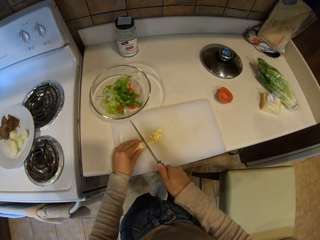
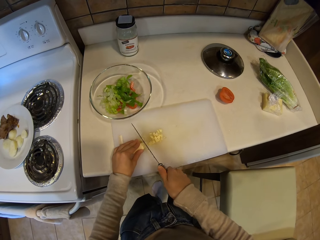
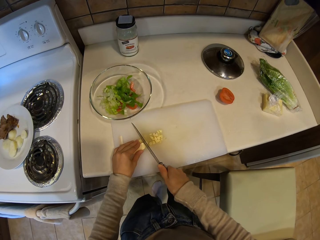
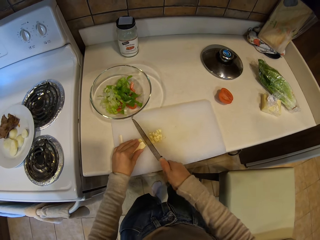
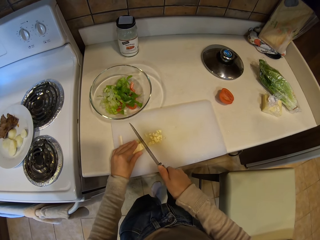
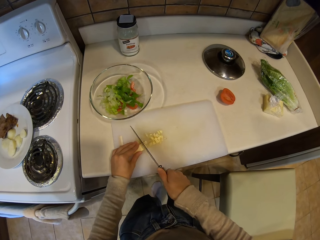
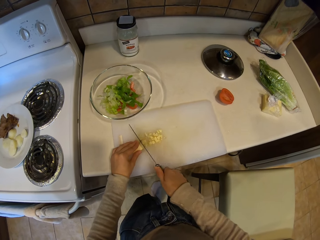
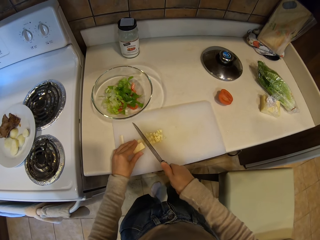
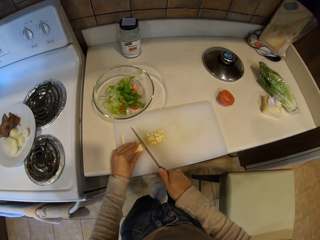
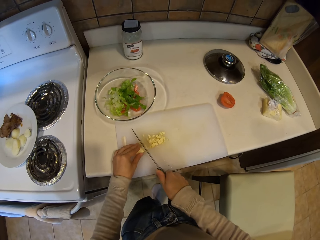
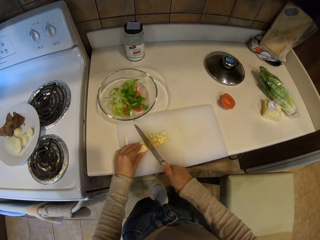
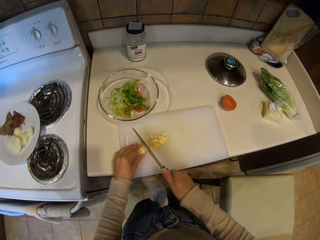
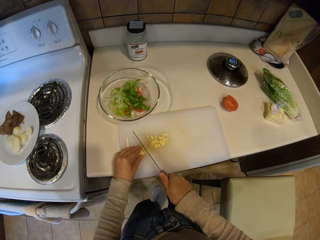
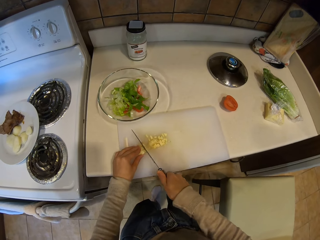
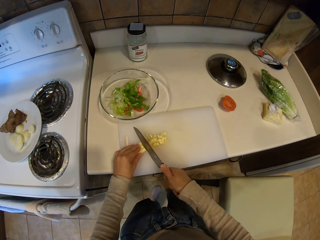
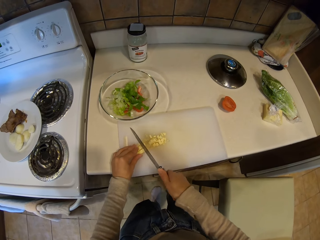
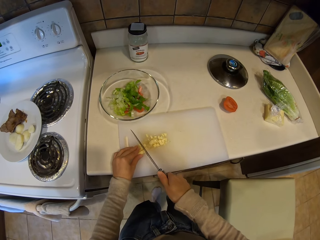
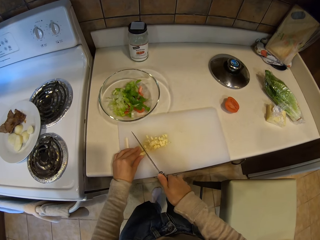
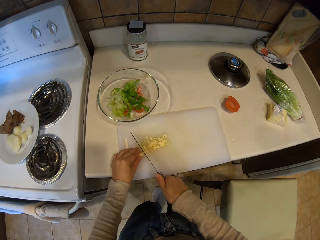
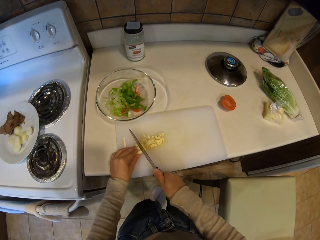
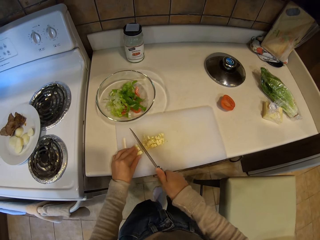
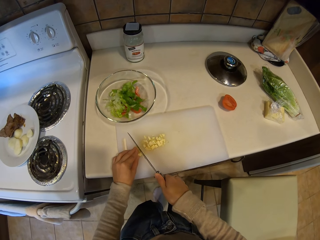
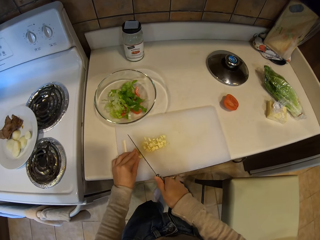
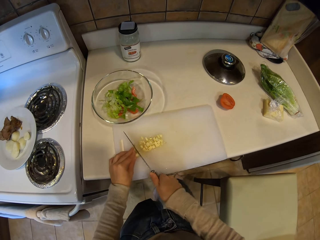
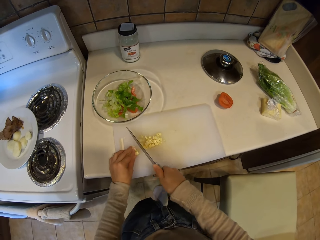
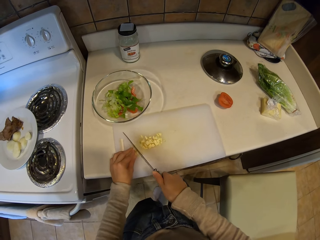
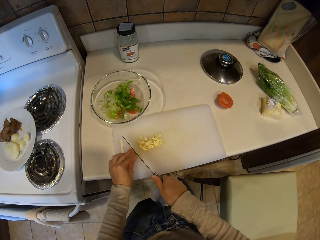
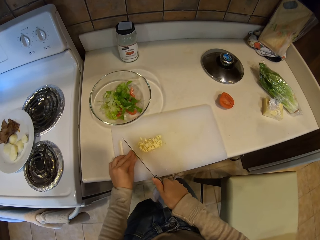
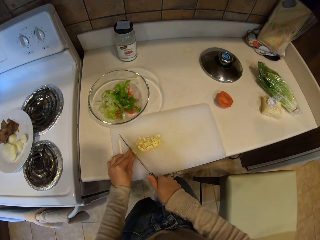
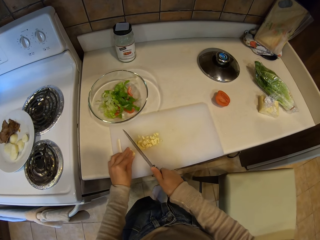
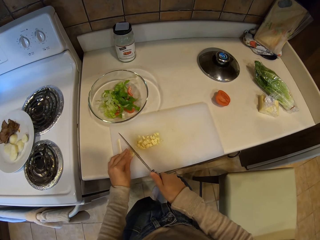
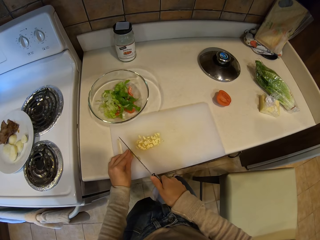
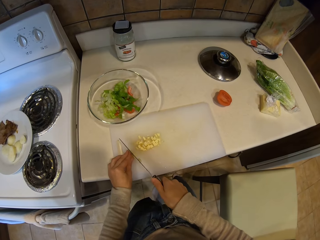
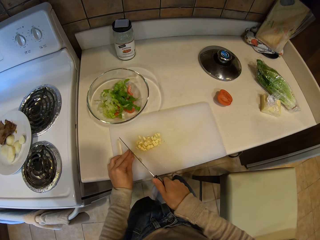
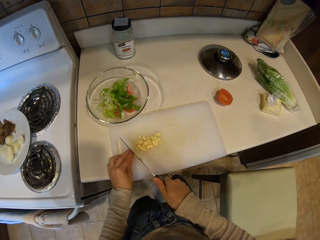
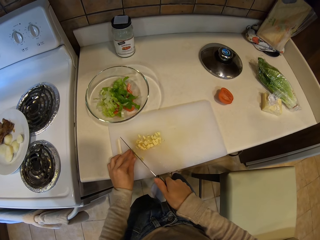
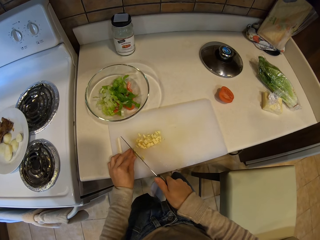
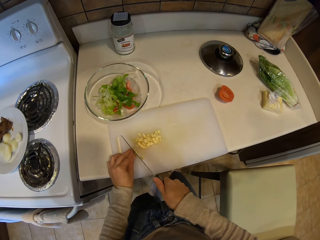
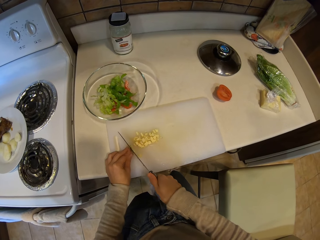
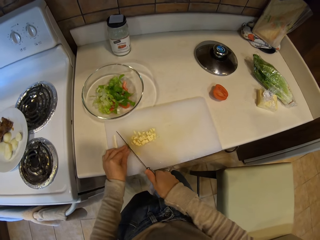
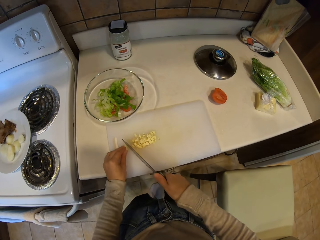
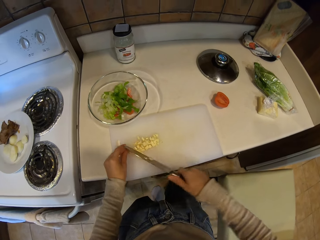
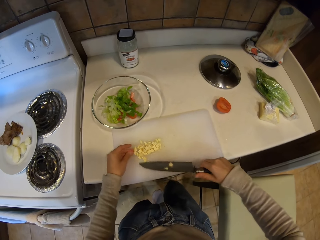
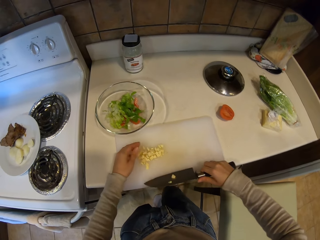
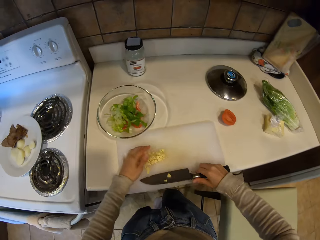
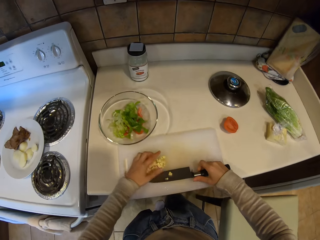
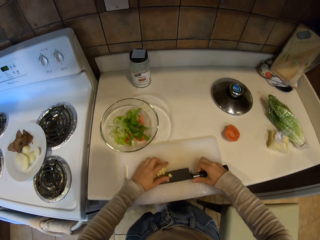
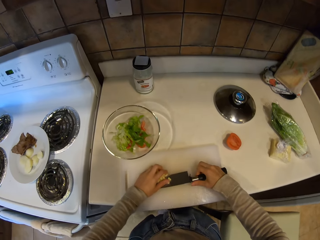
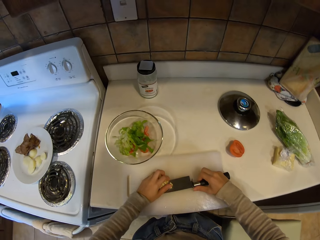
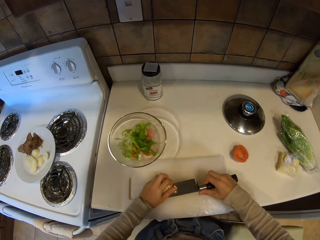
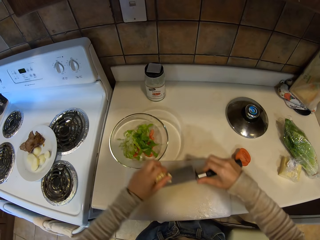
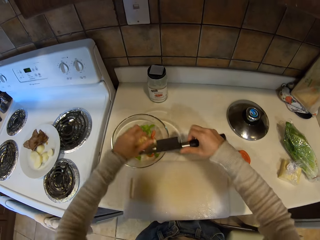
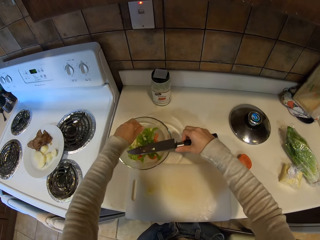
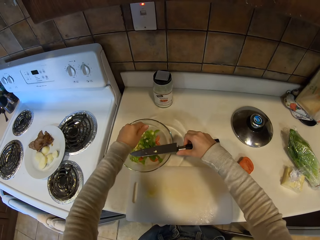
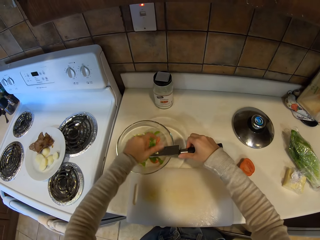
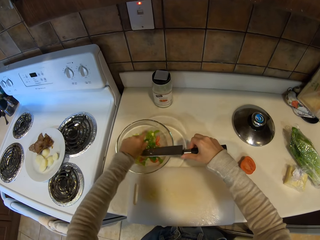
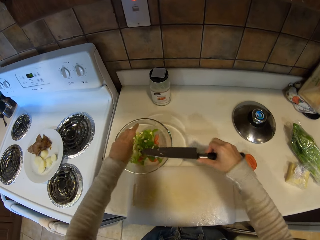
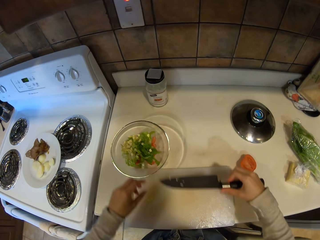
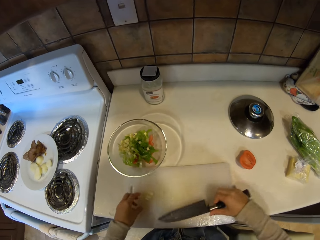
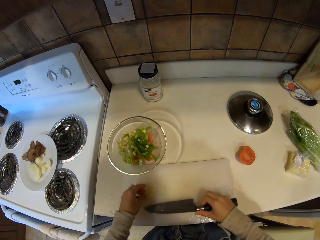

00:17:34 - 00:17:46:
The camera wearer picks up the butter pieces and puts the butter pieces in the bowl.

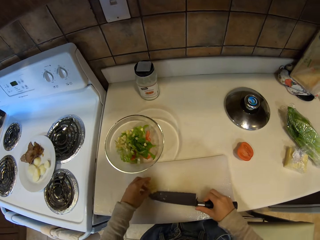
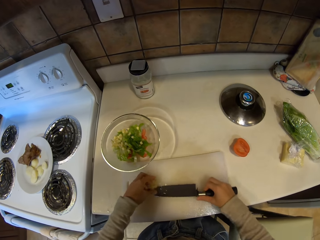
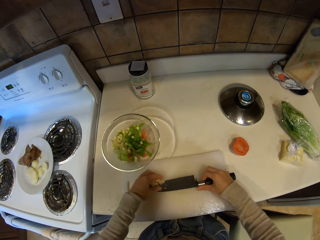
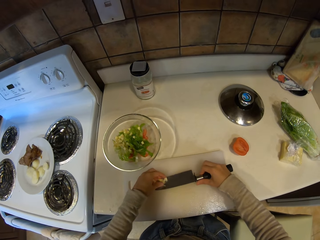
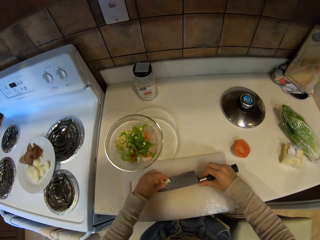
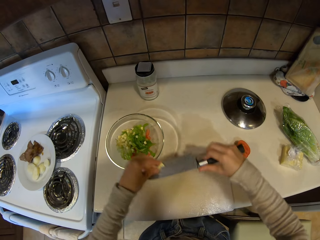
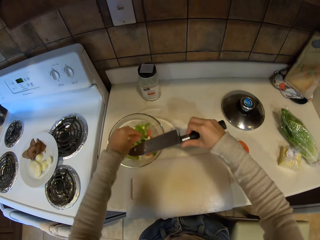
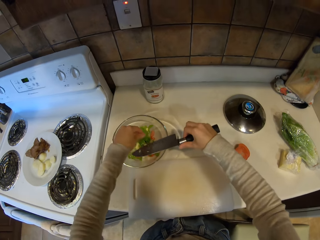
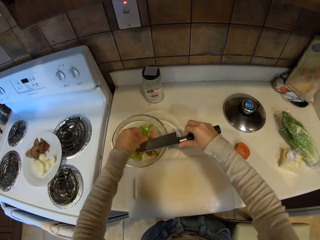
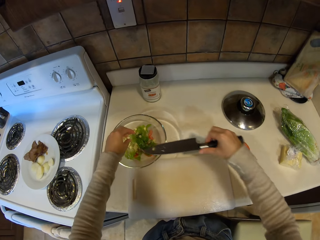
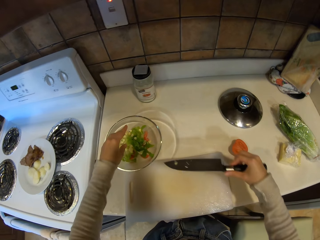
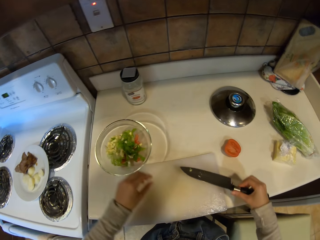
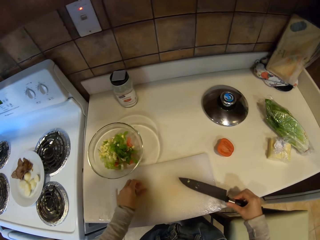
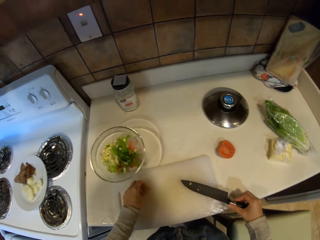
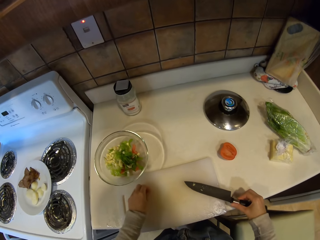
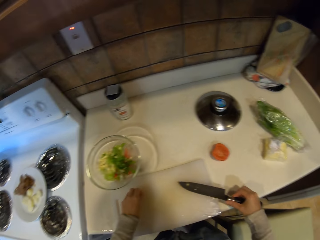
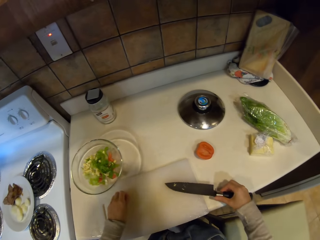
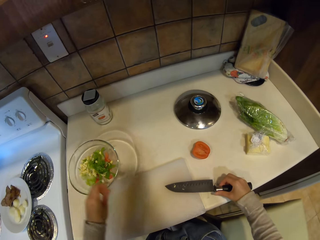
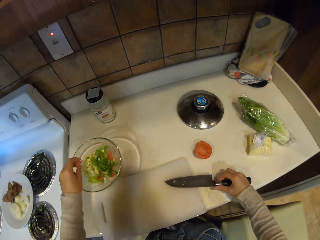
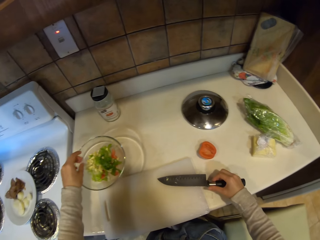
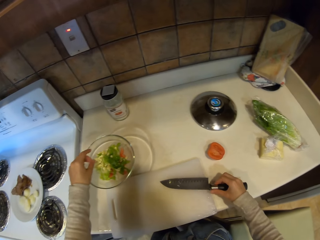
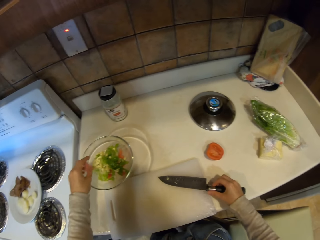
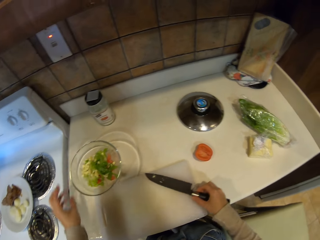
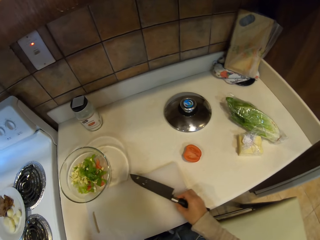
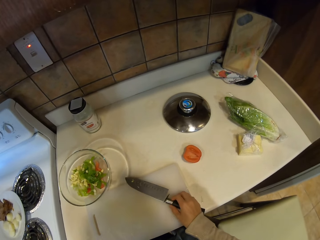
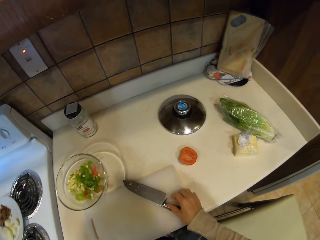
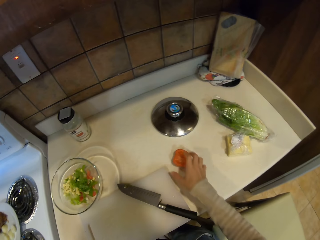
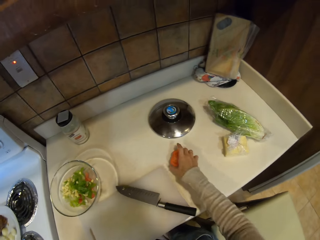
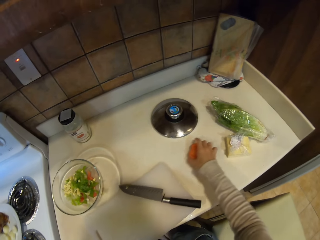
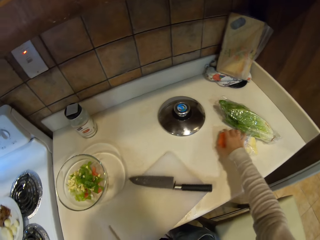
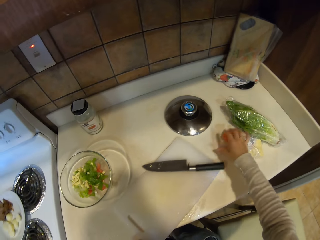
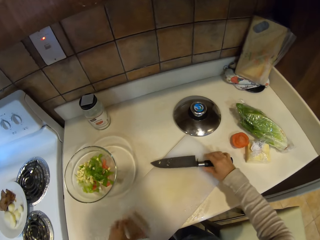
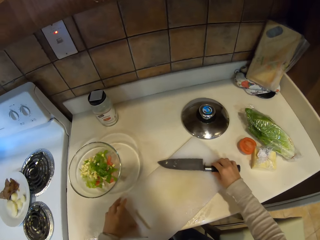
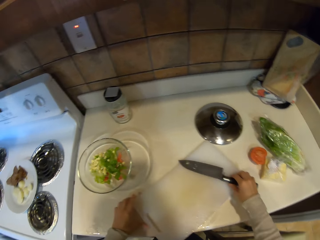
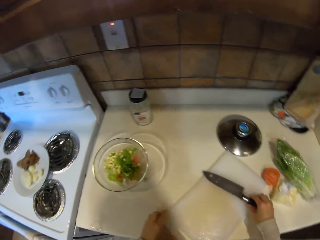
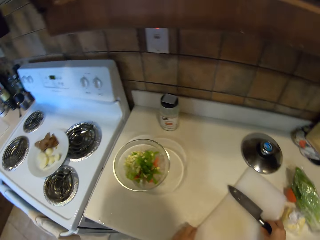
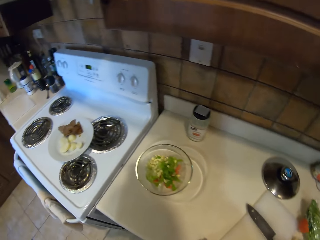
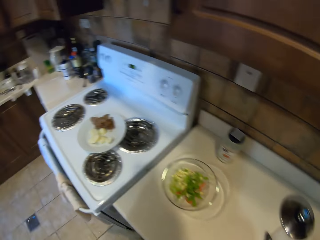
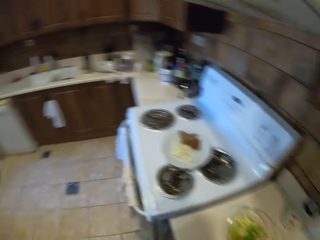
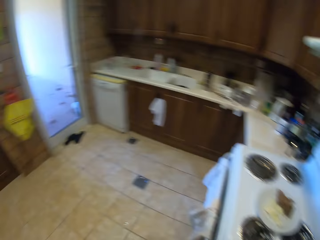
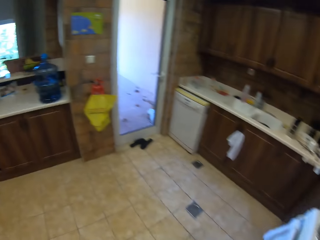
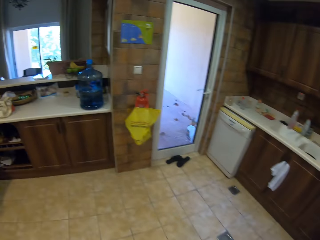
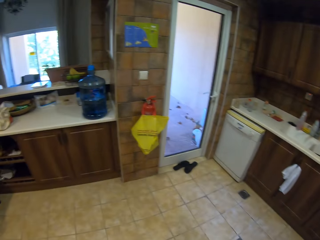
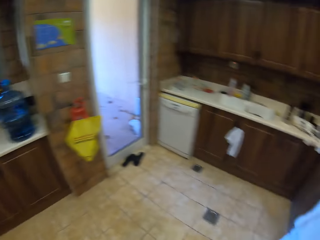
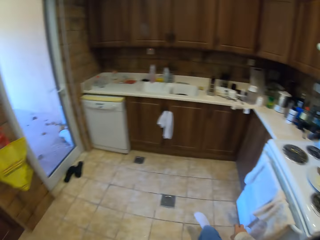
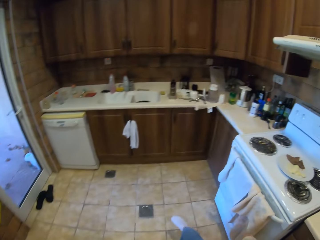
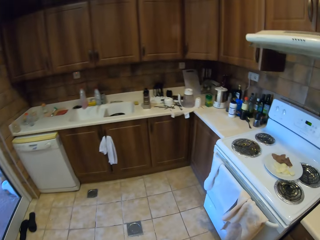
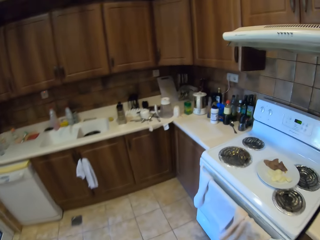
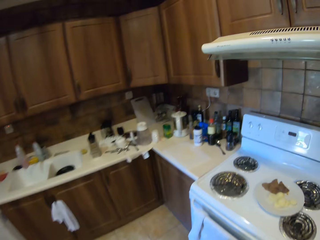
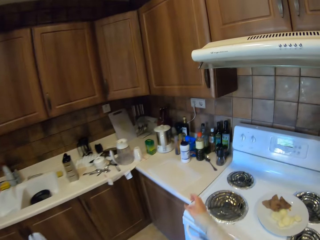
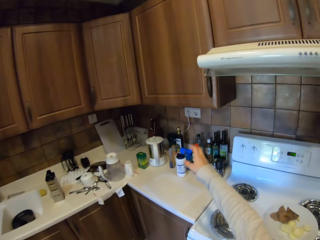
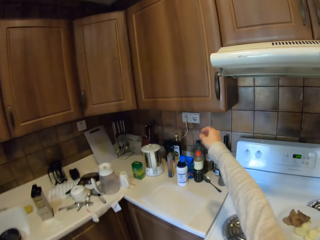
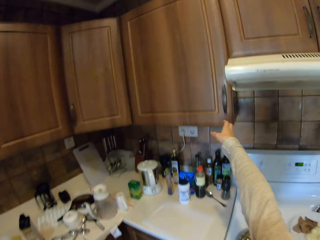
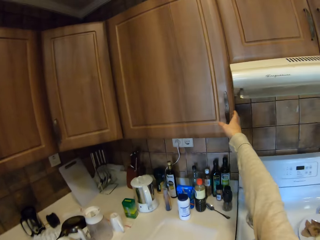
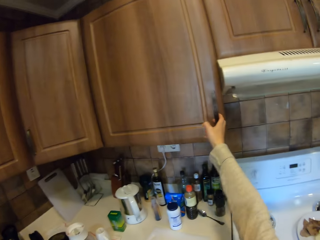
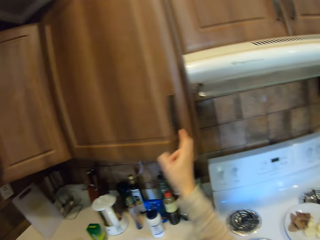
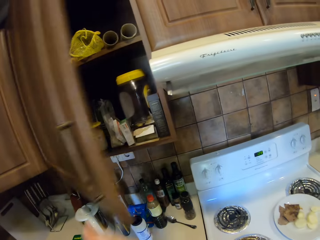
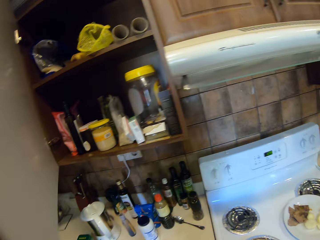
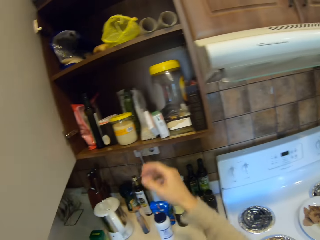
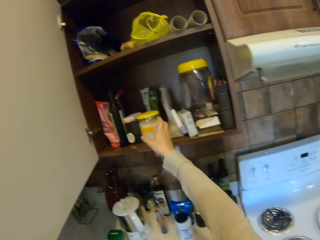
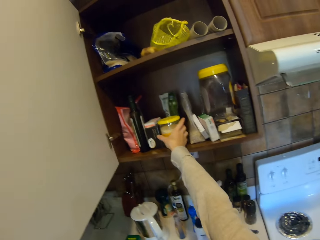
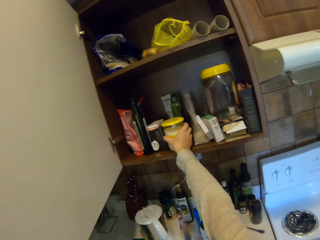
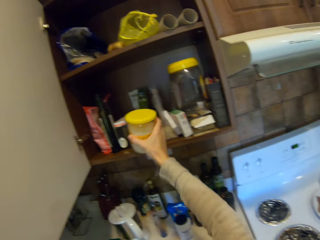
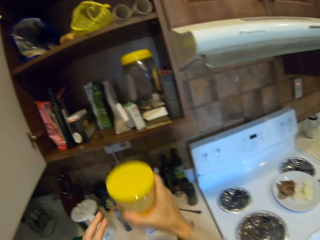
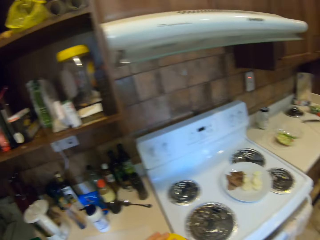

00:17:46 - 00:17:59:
The camera wearer picks up the butter pieces and puts the butter pieces in the bowl. They pick up a butter piece and put the butter piece on the bowl. They put the knife on the chopping board. They move the tomato piece. They move the chopping board. They move the chopping board again. They pick up the knife. They step forward. They open the cabinet door. They pick up the container.
